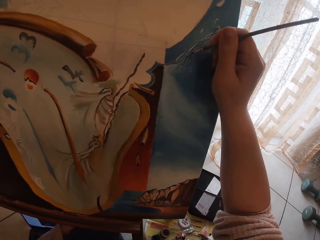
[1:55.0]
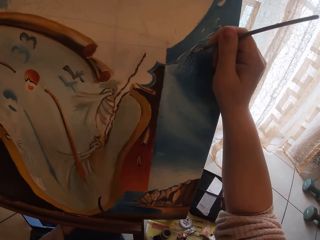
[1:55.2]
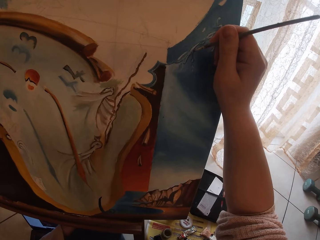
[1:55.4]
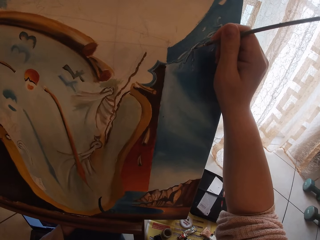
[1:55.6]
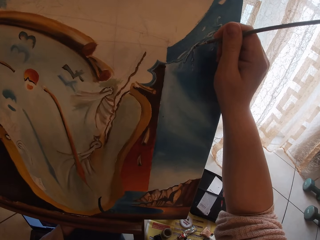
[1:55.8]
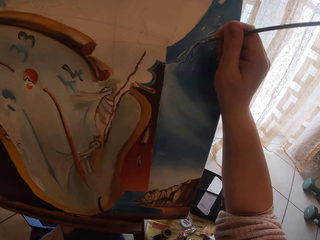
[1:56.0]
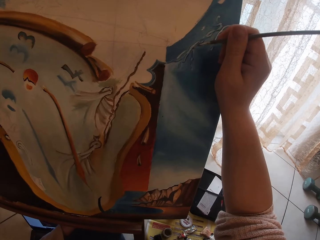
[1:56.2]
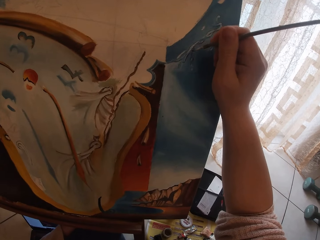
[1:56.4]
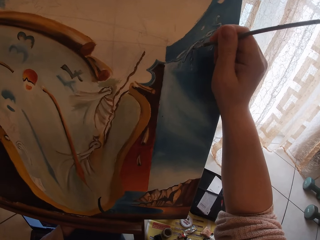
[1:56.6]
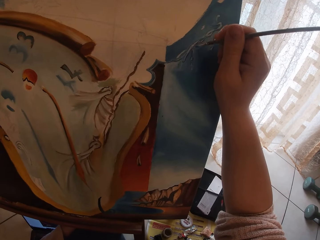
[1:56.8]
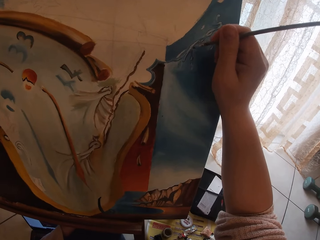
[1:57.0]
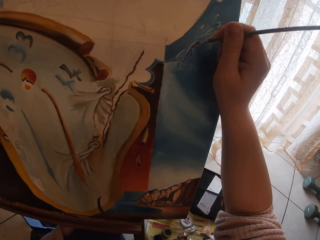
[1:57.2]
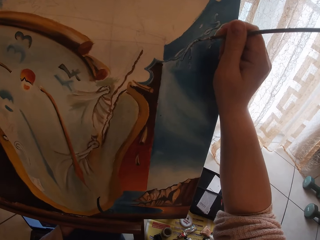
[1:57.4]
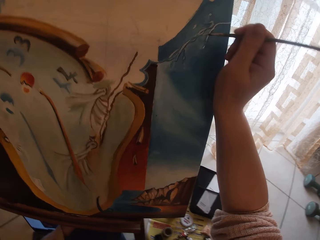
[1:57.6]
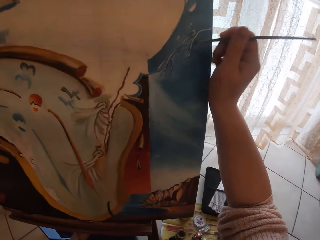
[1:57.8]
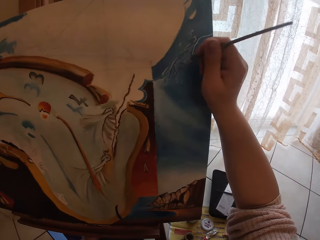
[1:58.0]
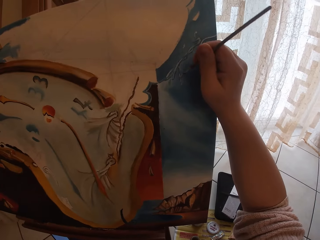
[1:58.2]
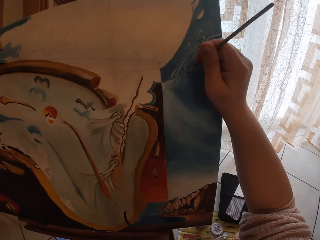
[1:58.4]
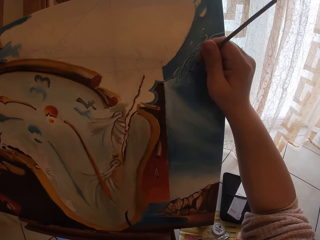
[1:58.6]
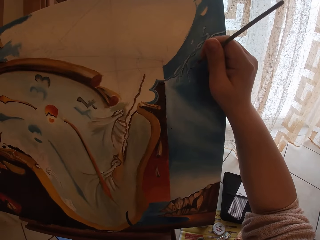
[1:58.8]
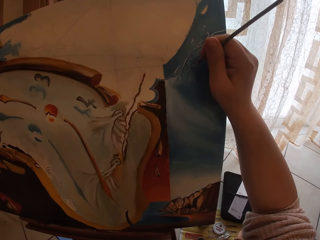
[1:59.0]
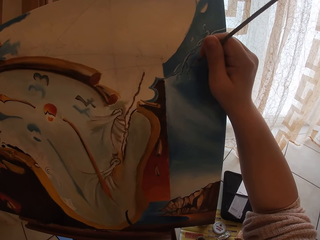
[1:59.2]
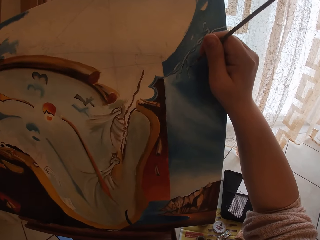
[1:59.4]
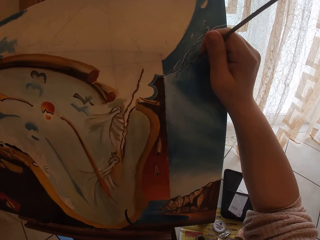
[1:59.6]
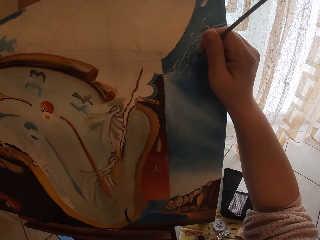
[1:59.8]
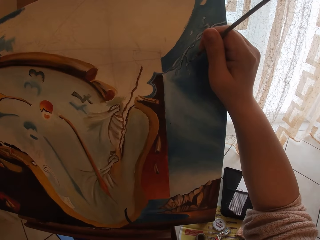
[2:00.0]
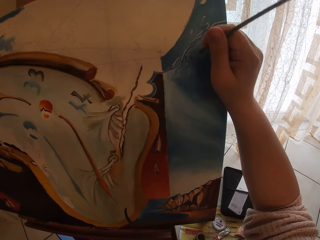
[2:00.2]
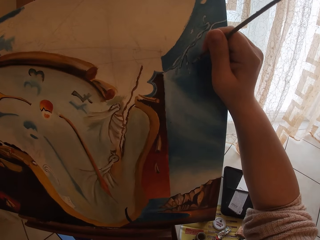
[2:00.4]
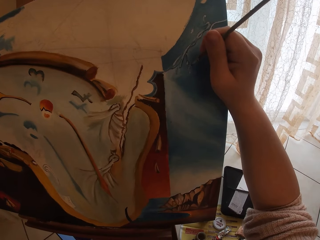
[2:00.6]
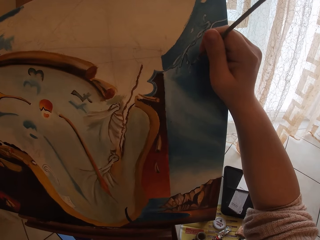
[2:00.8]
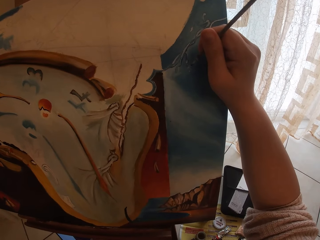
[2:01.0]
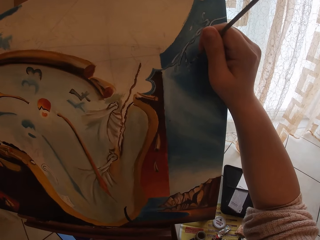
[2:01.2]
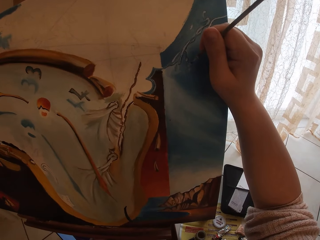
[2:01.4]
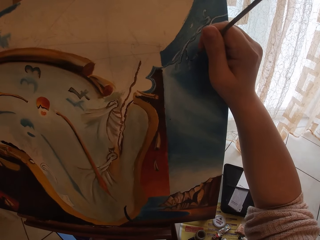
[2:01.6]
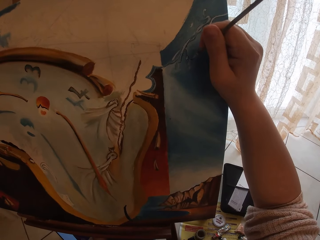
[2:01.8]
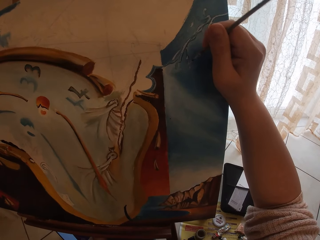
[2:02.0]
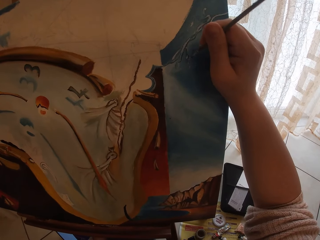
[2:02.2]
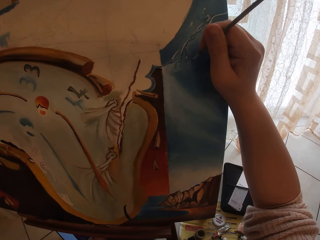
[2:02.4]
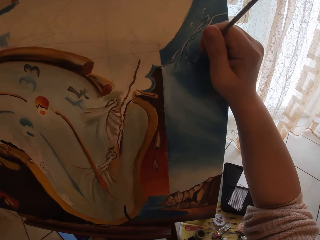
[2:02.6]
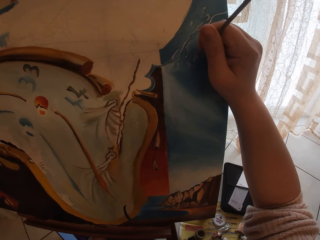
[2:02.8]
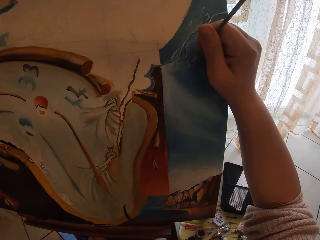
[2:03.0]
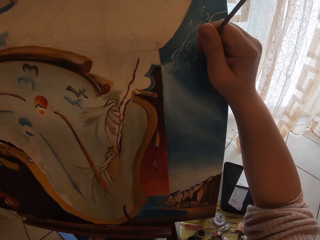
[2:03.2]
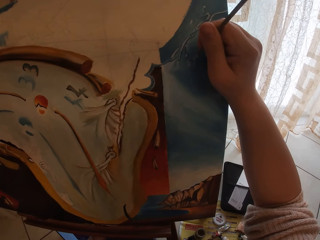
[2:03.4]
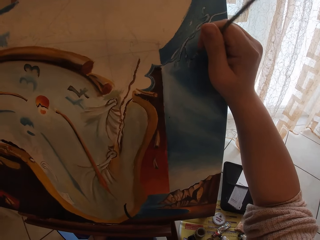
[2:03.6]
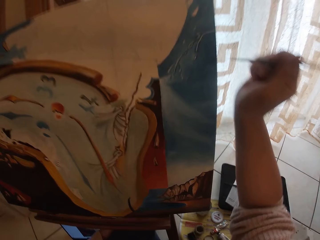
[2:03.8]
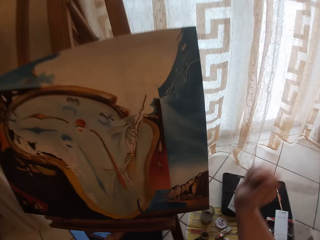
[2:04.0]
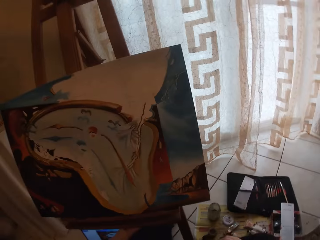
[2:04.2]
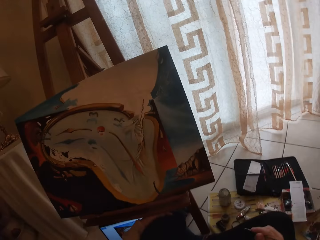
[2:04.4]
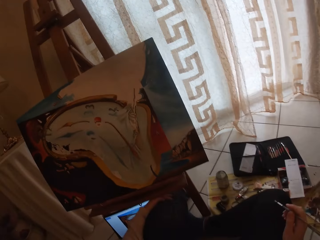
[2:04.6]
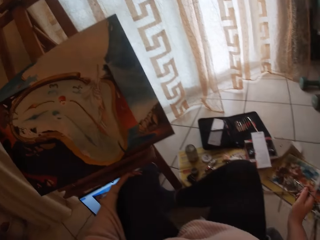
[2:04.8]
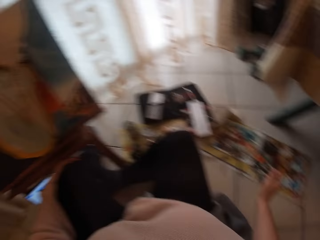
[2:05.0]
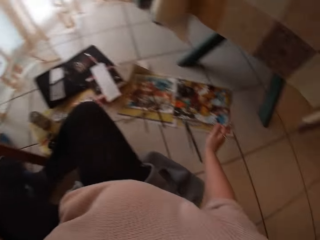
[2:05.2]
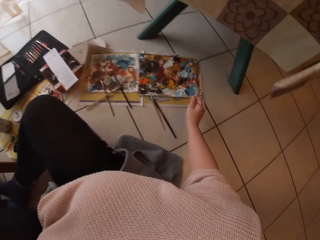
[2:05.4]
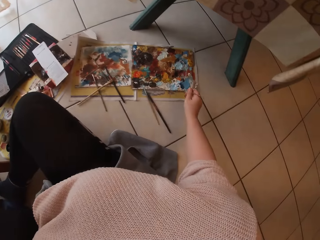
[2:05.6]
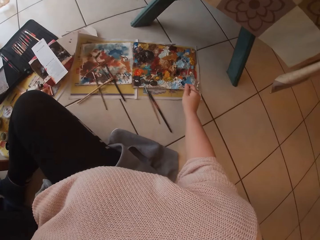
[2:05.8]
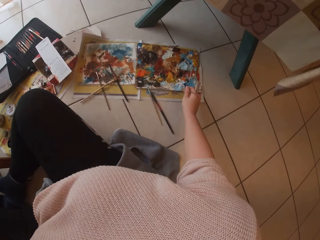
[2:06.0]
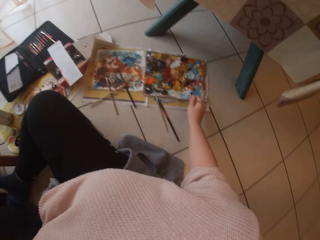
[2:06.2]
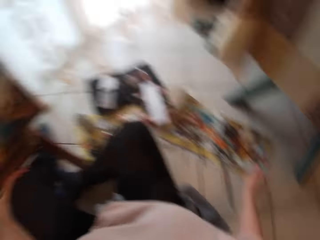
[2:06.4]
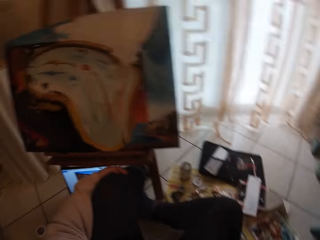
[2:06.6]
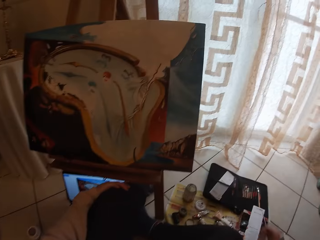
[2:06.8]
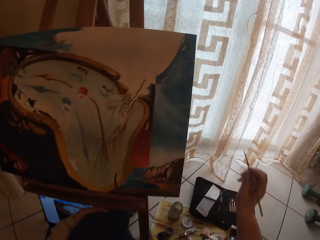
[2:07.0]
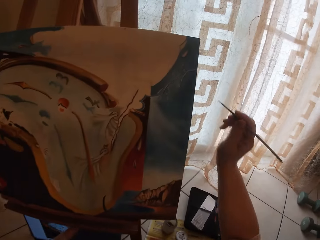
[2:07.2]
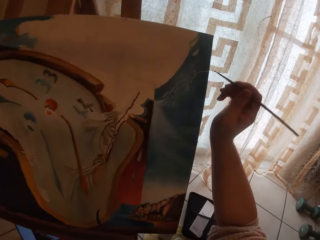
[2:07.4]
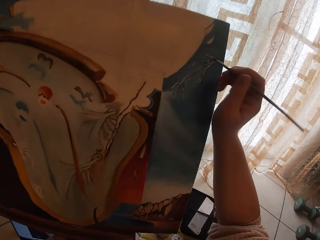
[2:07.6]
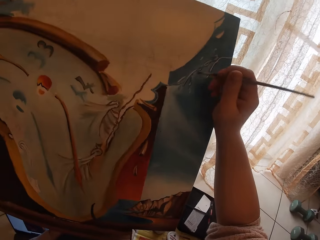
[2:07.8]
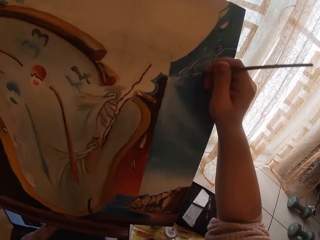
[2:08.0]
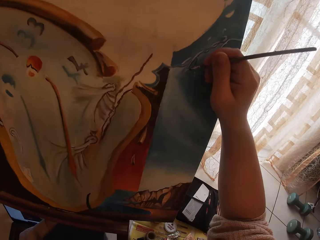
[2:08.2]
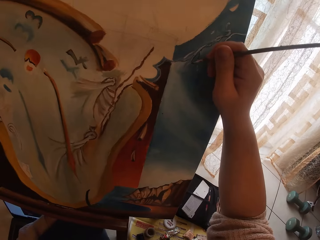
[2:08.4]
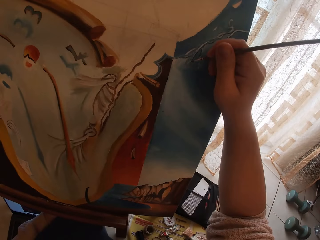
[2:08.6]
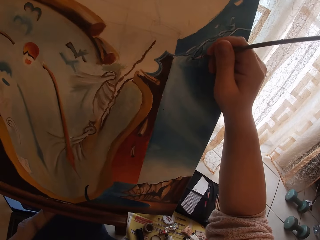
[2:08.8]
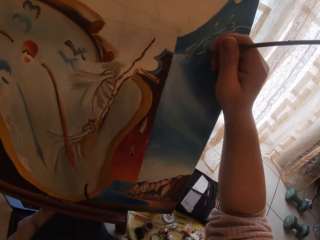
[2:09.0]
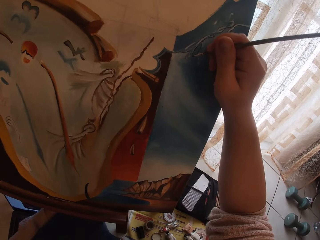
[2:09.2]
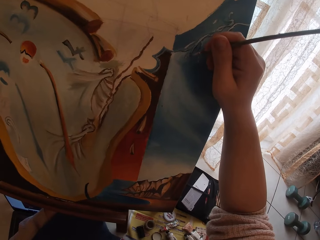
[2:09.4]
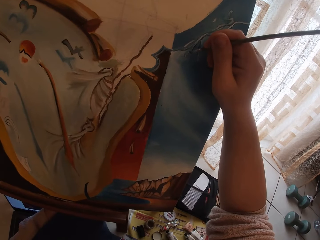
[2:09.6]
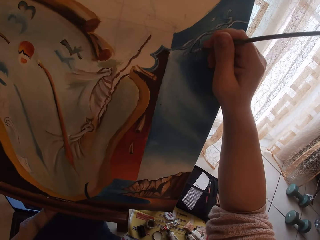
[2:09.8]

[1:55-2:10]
The camera wearer removes the brush from the painting. They scoop paint from a pallet on the ground with the paintbrush in her right hand. They paint the image from the laptop on the ground on canvas with the paintbrush in his right hand.

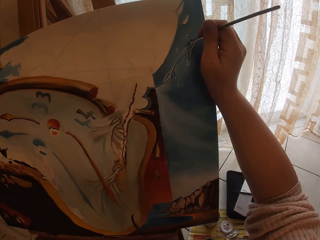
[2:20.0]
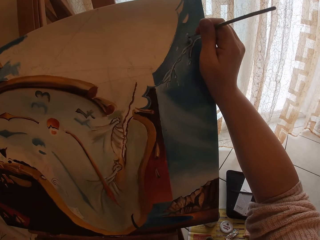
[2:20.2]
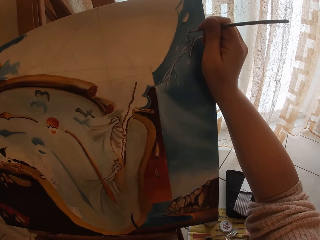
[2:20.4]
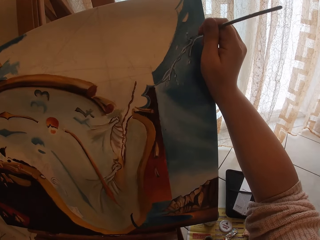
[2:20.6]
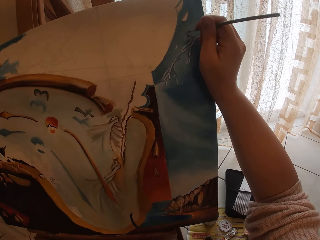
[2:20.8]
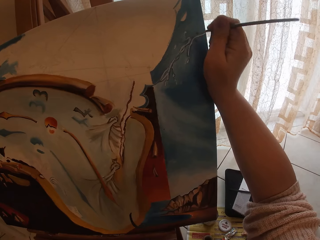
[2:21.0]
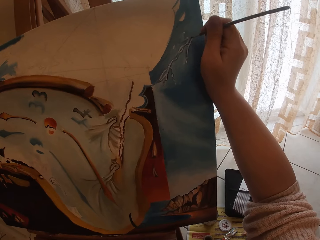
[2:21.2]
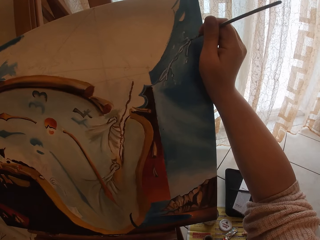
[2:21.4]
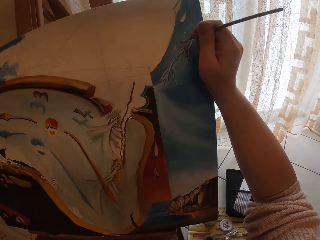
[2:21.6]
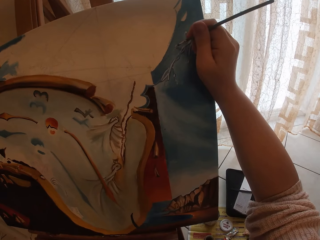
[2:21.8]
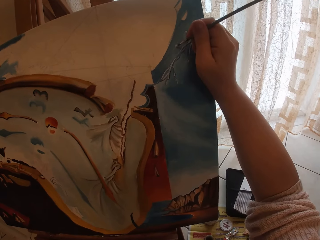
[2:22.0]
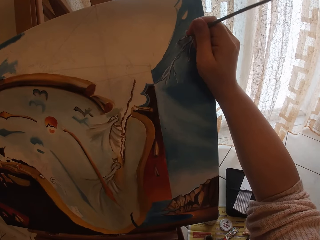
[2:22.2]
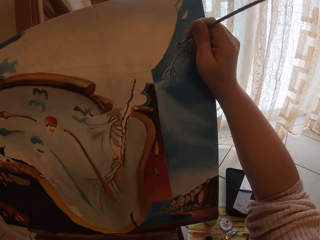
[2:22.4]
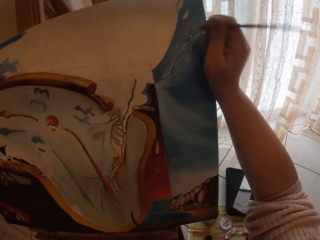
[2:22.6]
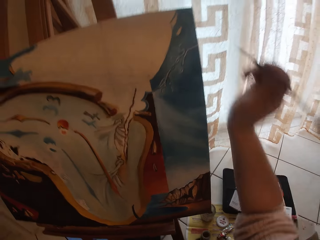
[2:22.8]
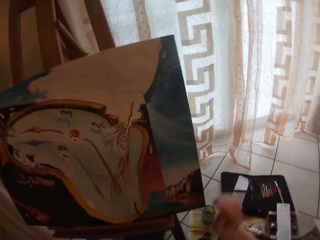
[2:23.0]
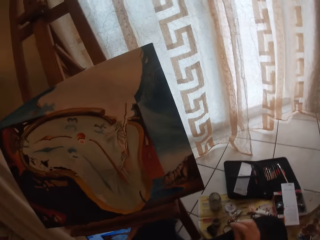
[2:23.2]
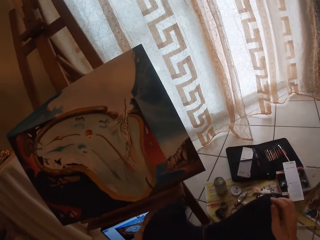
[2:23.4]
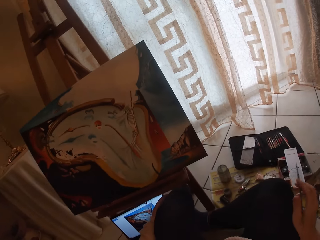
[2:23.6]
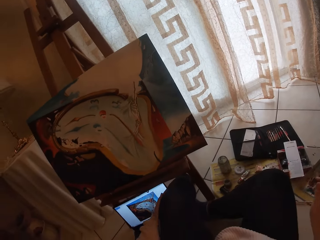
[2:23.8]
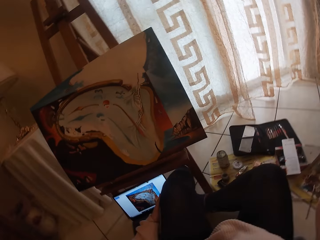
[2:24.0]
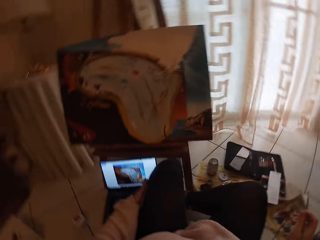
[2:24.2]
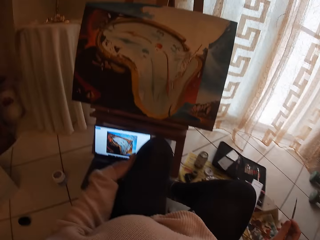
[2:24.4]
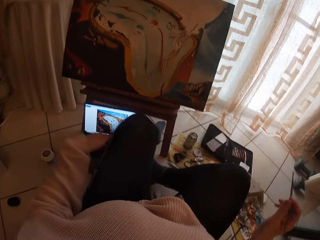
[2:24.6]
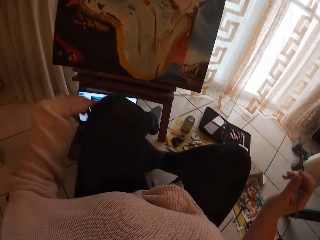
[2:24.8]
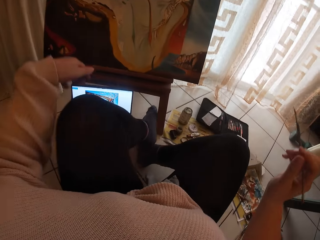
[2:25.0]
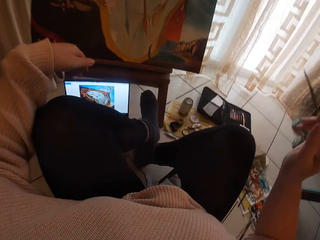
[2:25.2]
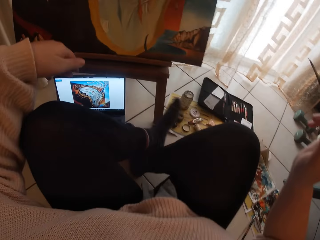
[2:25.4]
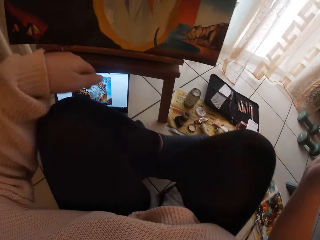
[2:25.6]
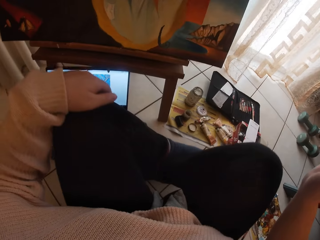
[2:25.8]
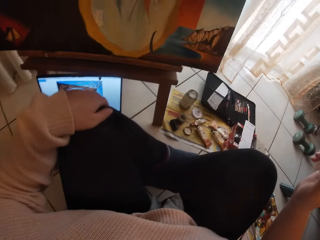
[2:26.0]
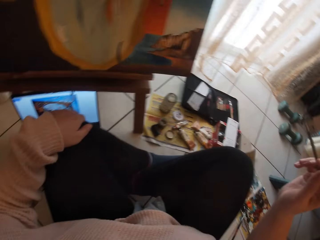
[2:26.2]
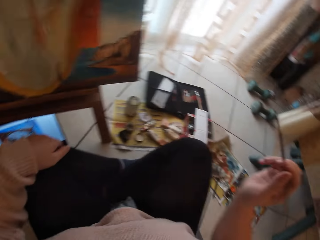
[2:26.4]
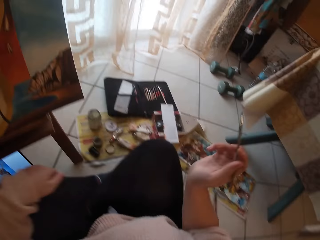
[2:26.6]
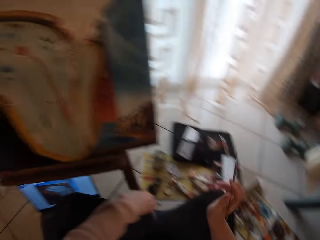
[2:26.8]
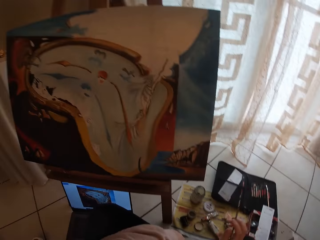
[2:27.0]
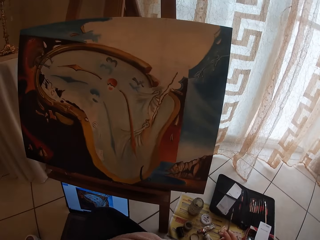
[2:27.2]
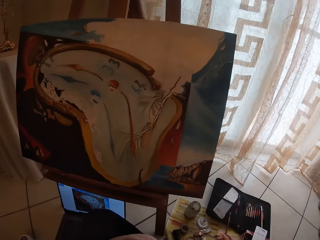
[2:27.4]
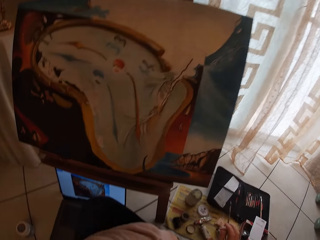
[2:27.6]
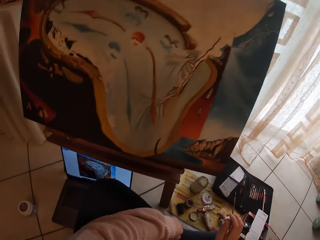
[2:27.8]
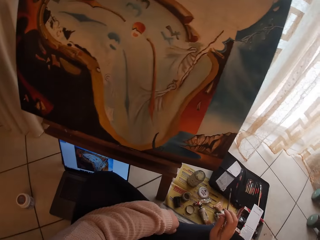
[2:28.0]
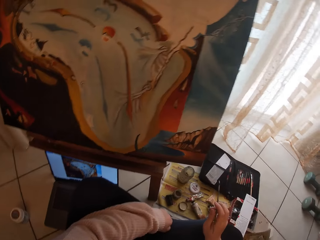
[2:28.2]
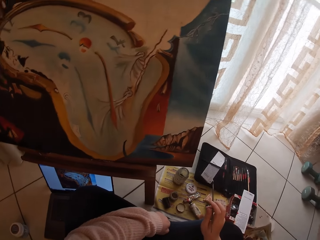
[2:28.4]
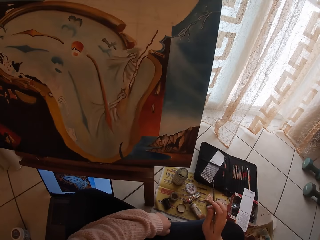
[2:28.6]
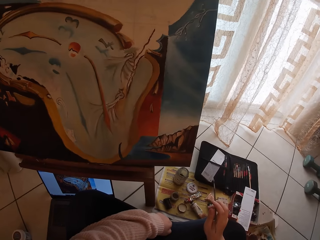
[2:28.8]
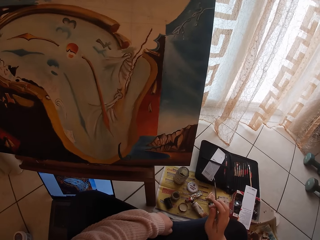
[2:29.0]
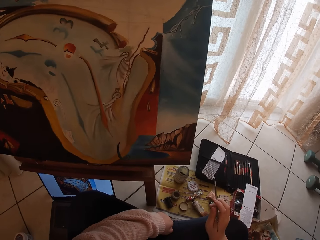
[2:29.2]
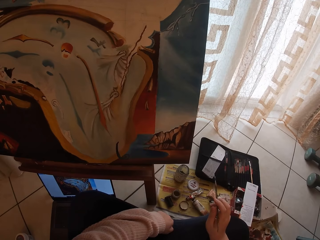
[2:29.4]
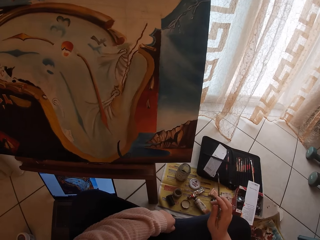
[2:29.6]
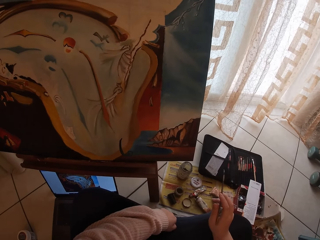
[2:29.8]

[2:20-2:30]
The camera wearer removes the brush from the painting. They switch the sitting position. They look around the painting.
